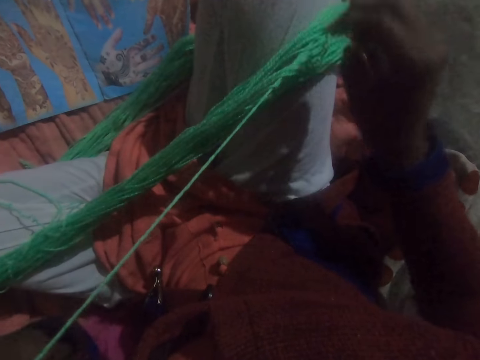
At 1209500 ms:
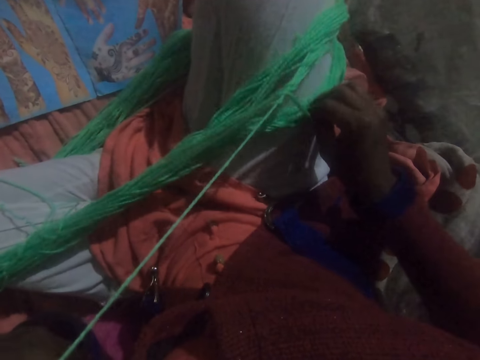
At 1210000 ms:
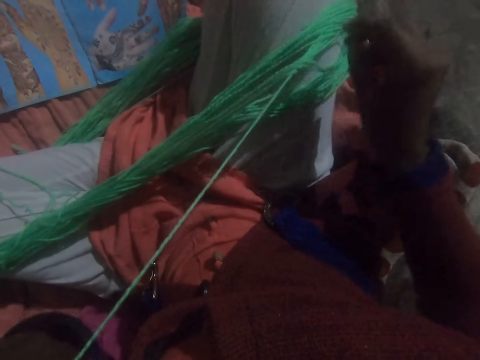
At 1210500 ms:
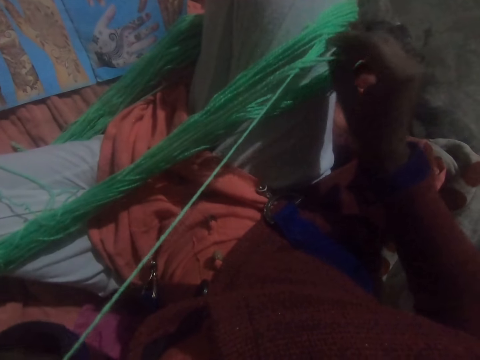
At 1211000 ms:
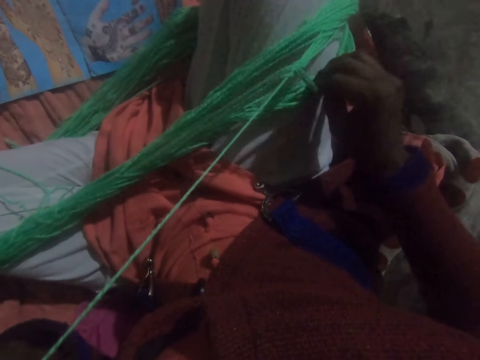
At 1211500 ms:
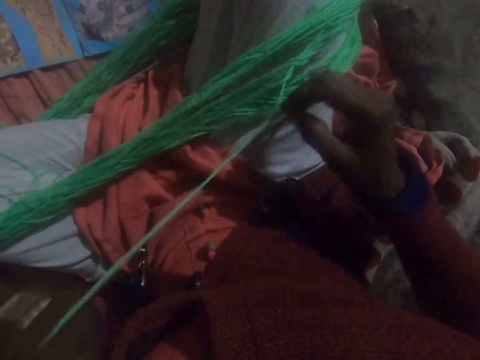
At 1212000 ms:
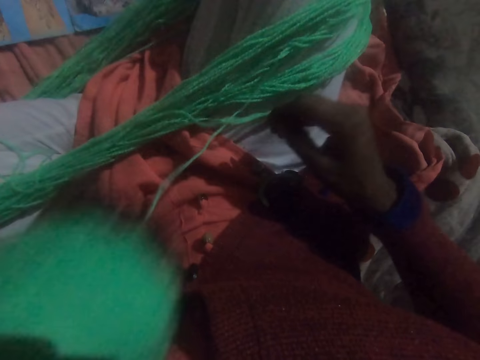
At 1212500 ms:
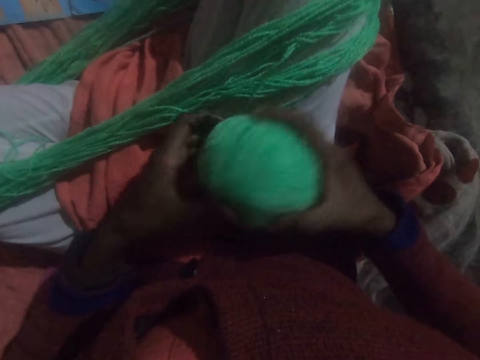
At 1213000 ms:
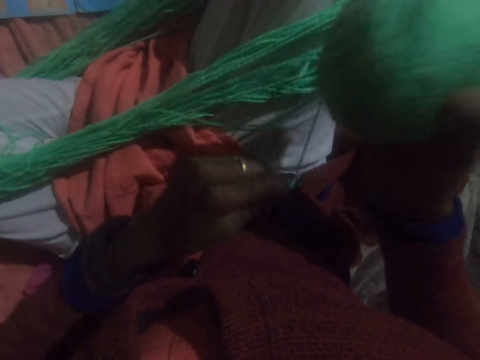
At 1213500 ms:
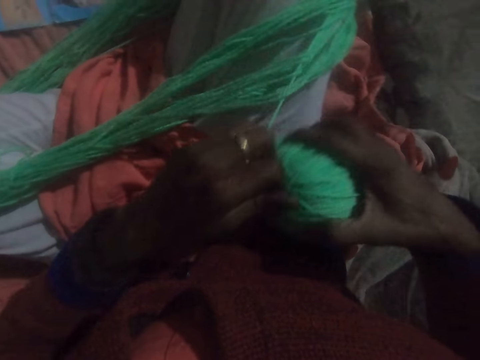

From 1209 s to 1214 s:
The camera wearer passes the ball of yarn under the thread.

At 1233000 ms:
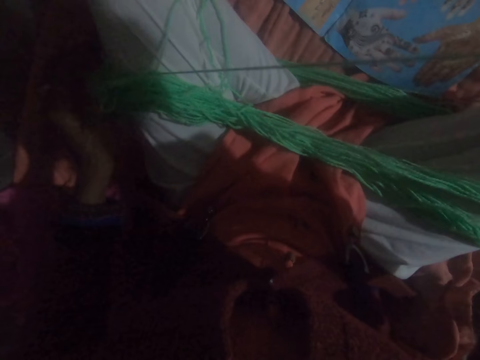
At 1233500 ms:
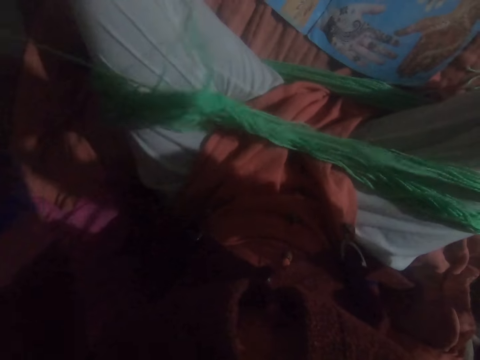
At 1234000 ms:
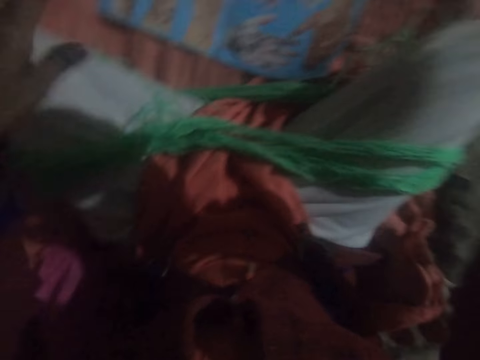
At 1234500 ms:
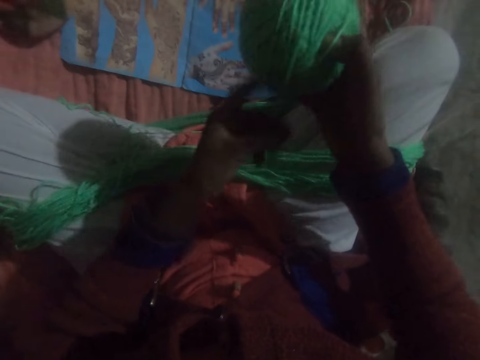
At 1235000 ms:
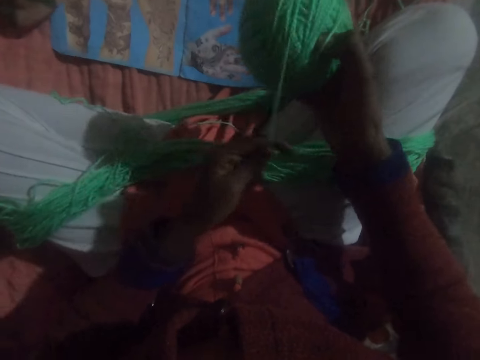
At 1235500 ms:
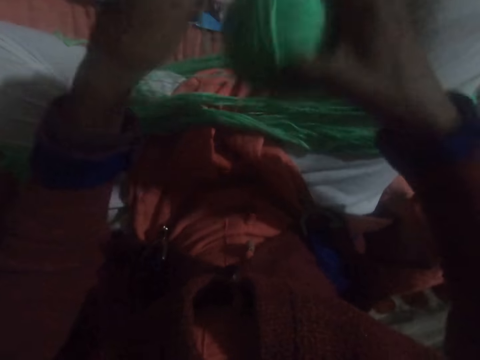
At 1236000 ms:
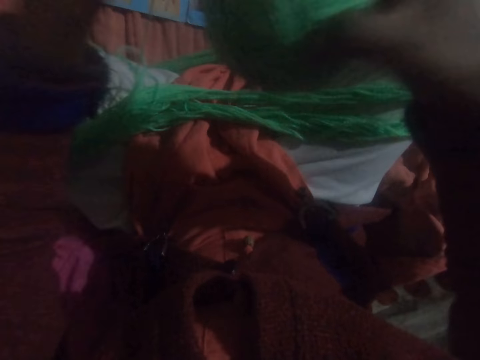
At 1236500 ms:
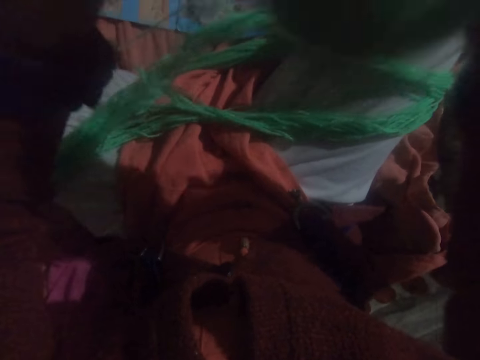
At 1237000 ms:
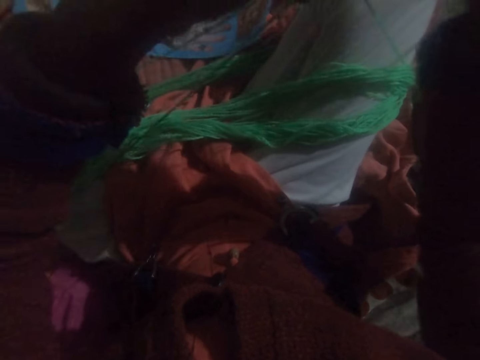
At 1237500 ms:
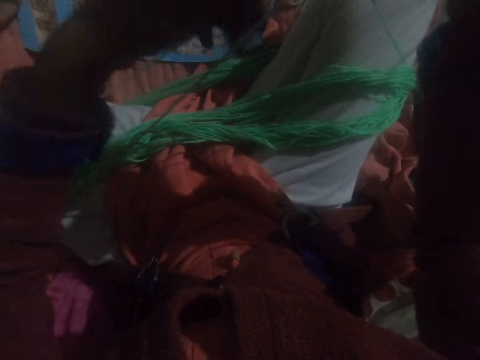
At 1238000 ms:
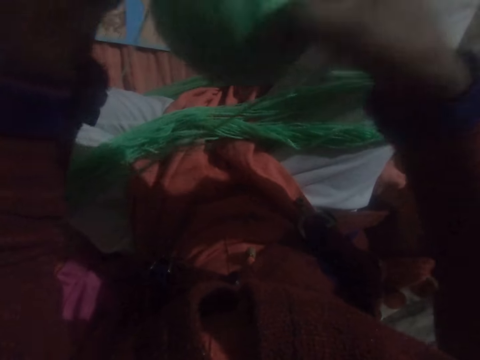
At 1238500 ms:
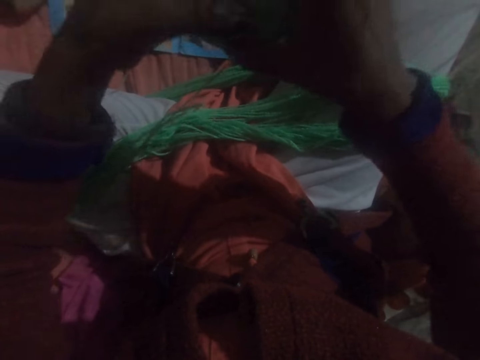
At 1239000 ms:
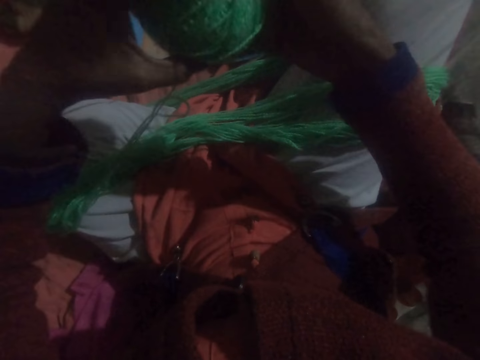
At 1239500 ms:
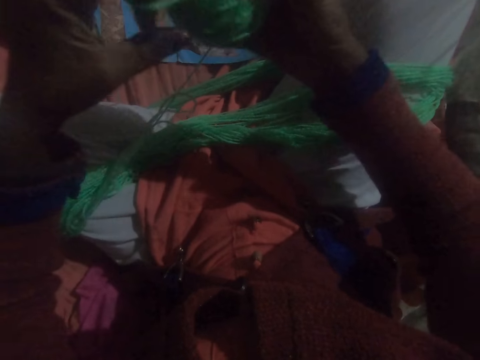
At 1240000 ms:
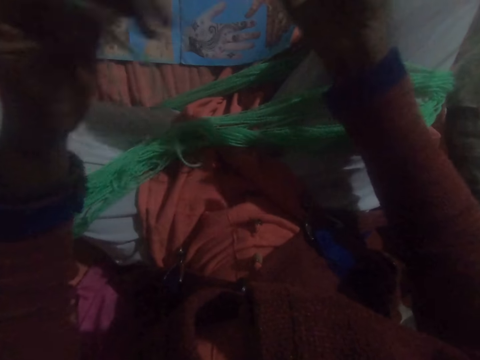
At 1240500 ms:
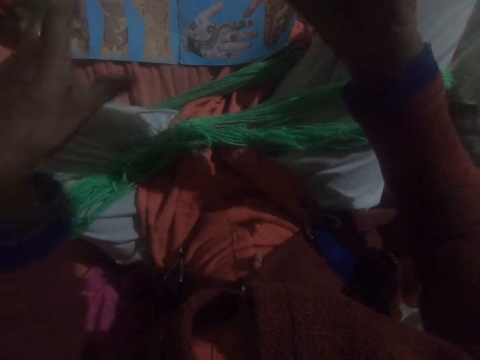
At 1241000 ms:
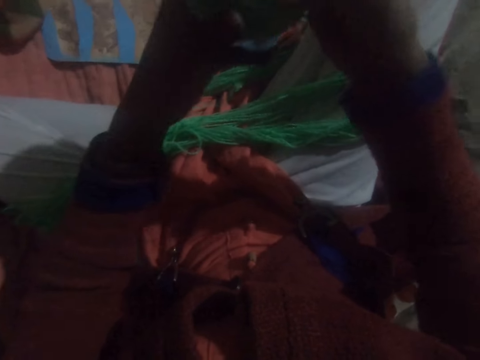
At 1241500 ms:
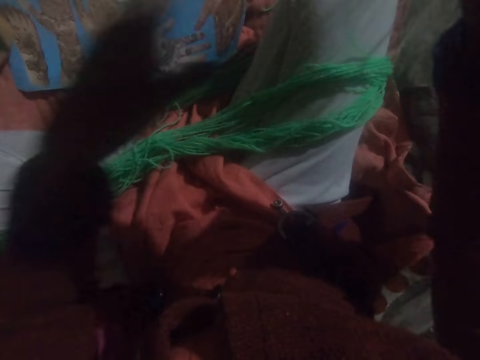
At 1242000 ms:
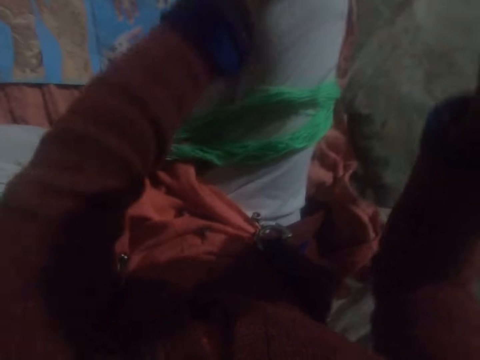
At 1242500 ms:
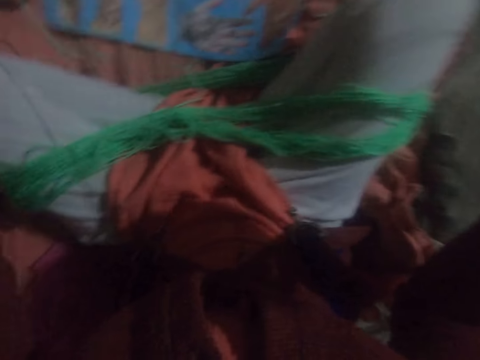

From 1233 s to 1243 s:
The camera wearer runs round the thread to a ball of yarn. They adjust the thread. They untangle the yarn.

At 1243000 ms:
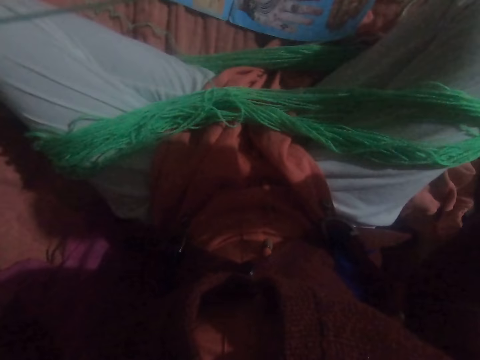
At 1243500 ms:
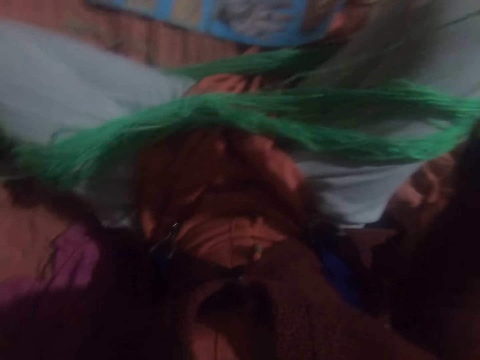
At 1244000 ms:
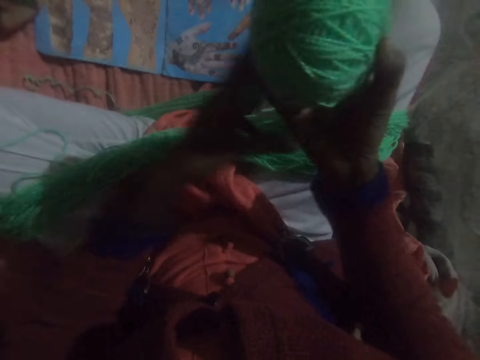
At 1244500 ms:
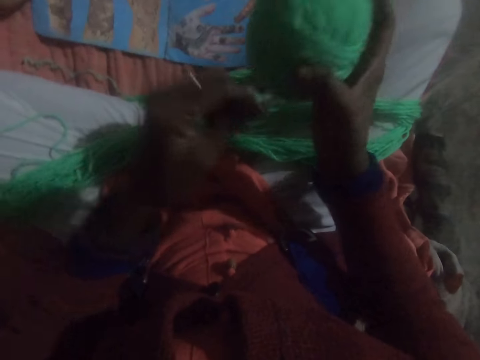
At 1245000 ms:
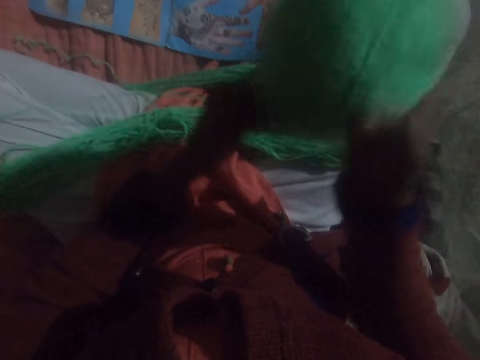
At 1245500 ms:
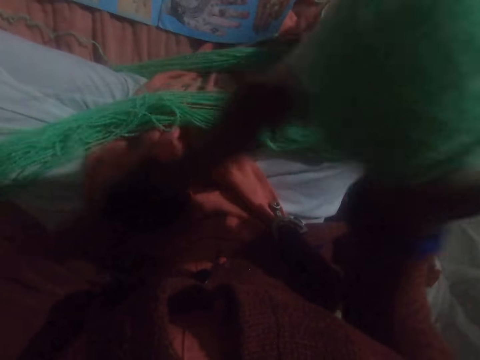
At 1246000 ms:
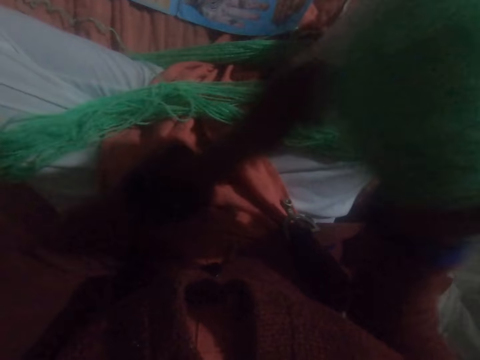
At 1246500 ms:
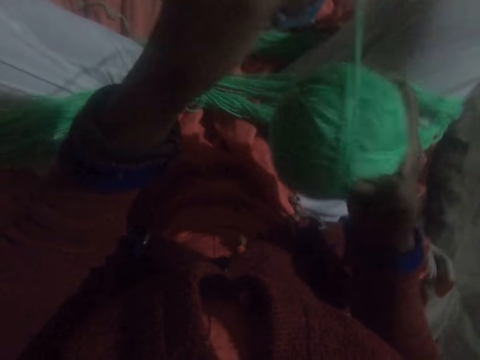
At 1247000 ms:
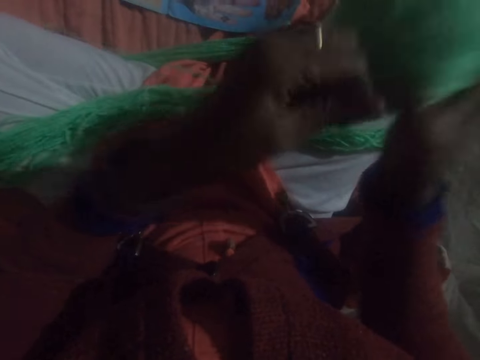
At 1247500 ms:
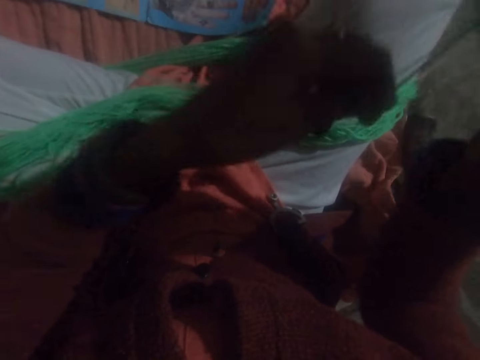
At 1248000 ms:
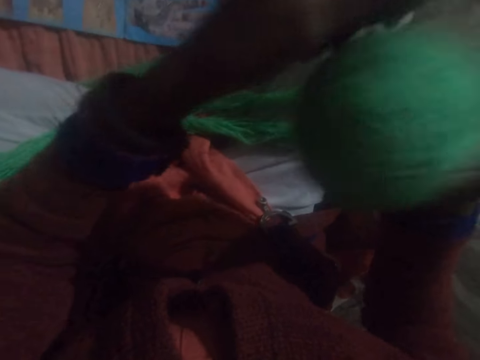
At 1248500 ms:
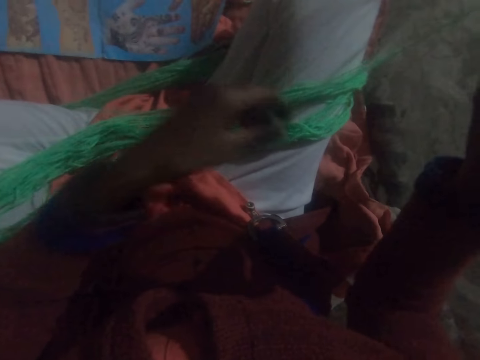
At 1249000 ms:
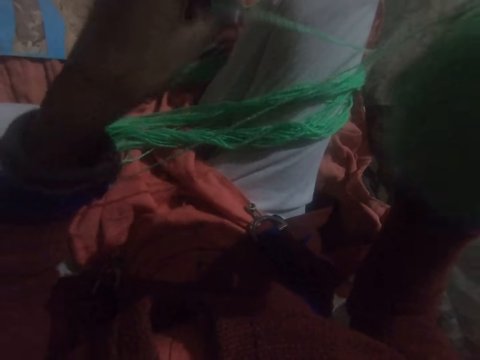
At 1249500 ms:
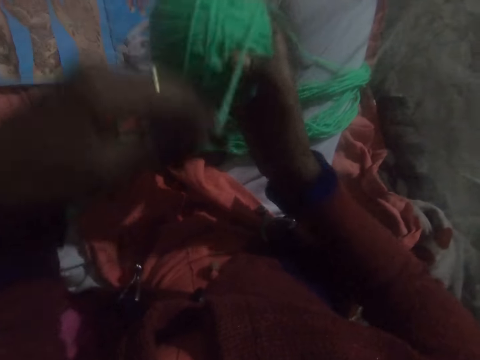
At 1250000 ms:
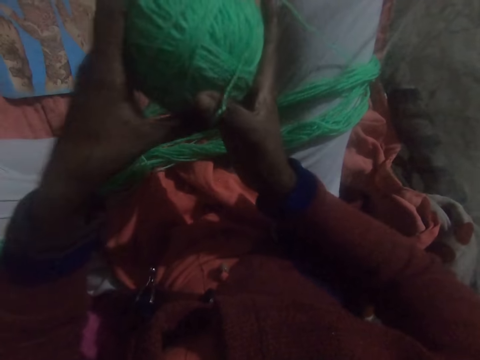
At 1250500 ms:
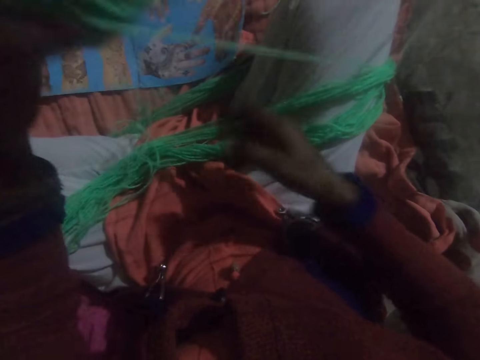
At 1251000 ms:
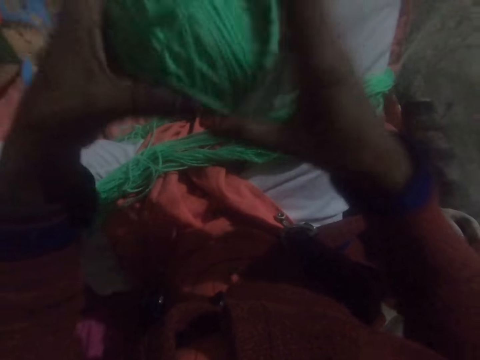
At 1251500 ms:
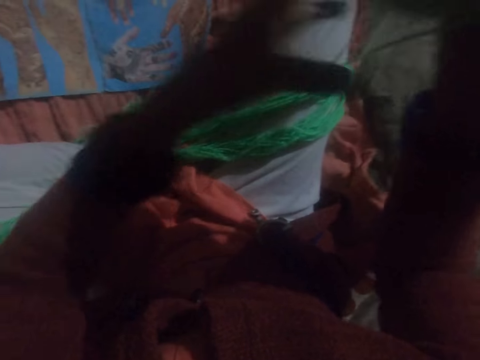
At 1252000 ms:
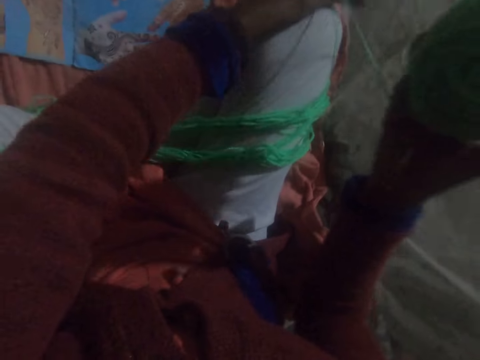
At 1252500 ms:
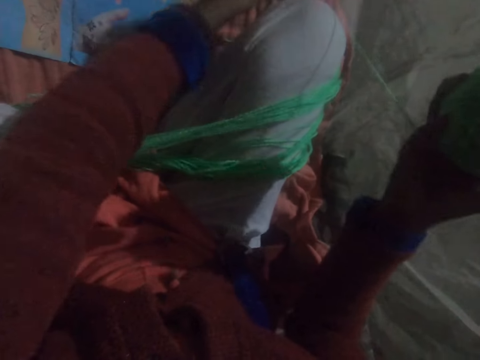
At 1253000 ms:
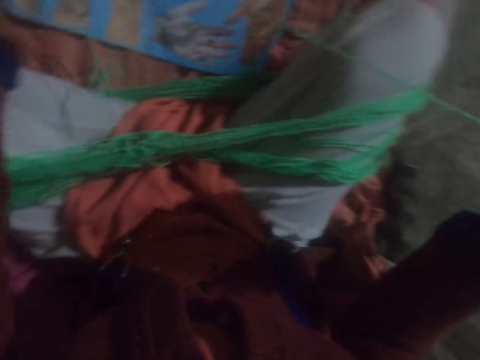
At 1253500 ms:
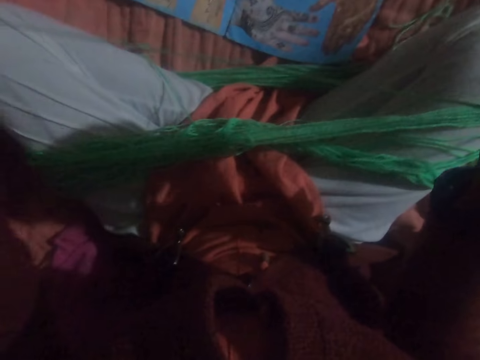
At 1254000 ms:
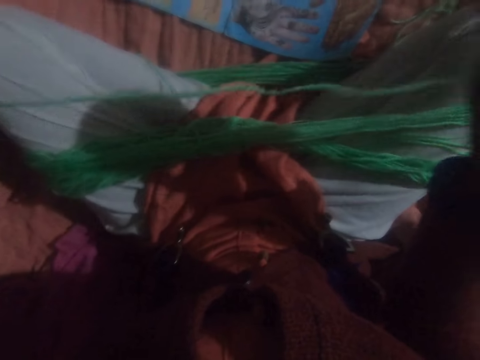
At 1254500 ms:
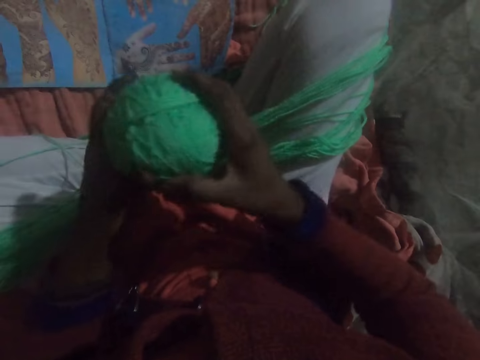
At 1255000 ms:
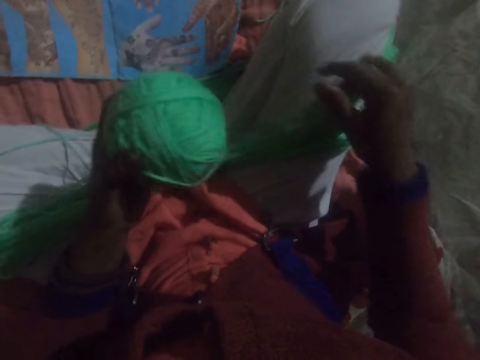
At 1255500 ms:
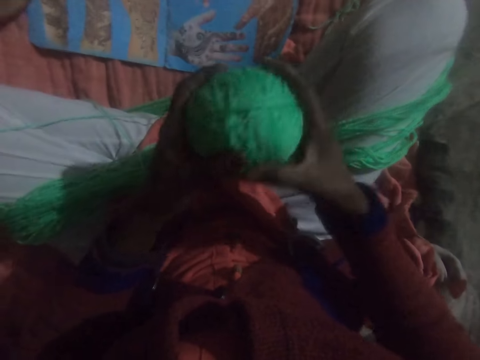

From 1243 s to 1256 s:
The camera wearer winds the yarn from his legs into the ball. He adjusts the thread. He untangles the yarn.
